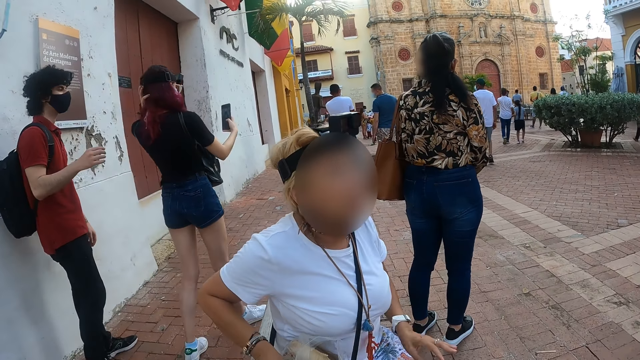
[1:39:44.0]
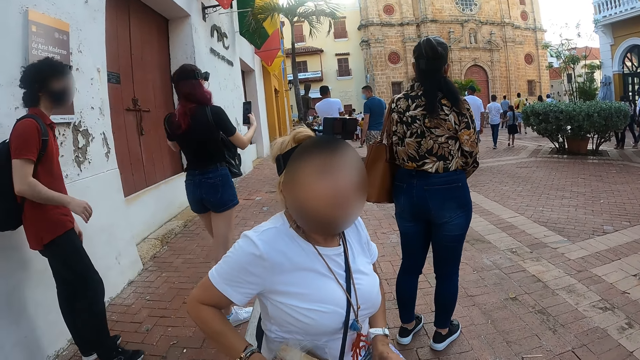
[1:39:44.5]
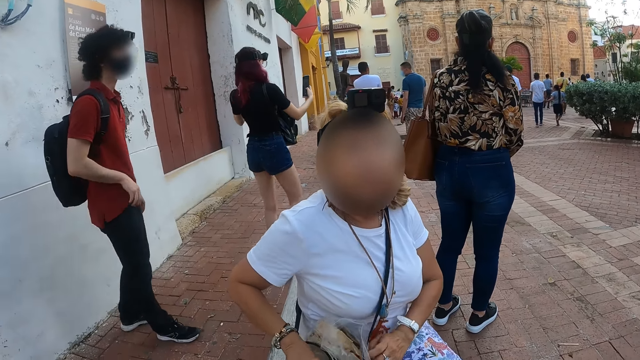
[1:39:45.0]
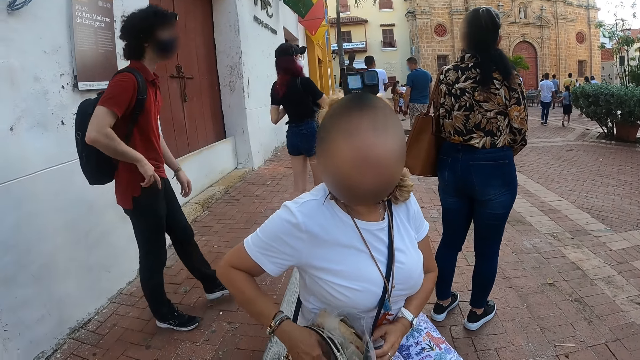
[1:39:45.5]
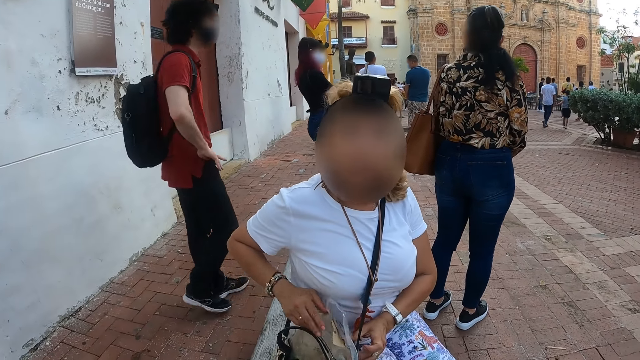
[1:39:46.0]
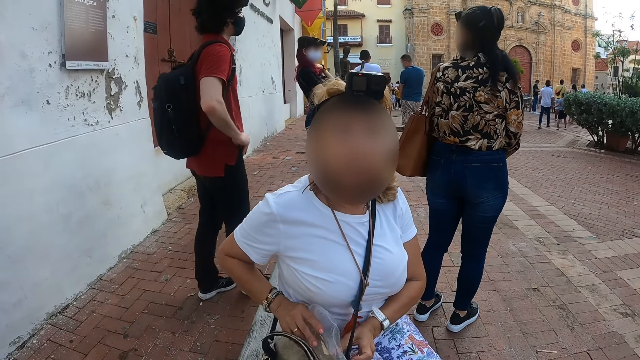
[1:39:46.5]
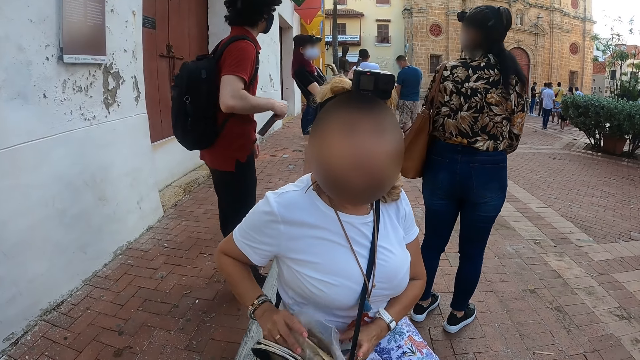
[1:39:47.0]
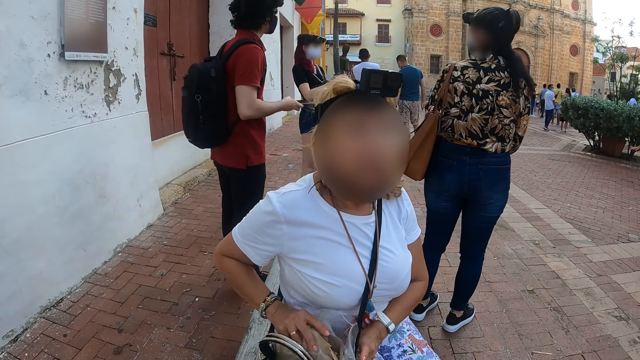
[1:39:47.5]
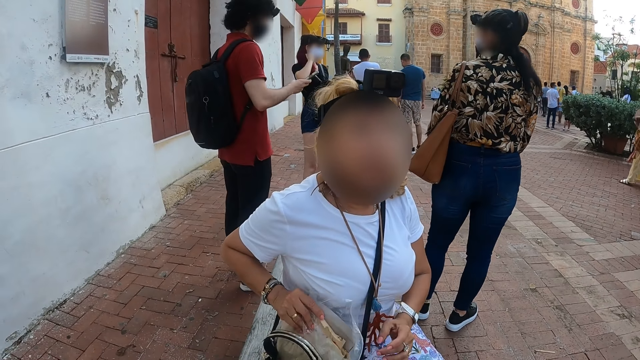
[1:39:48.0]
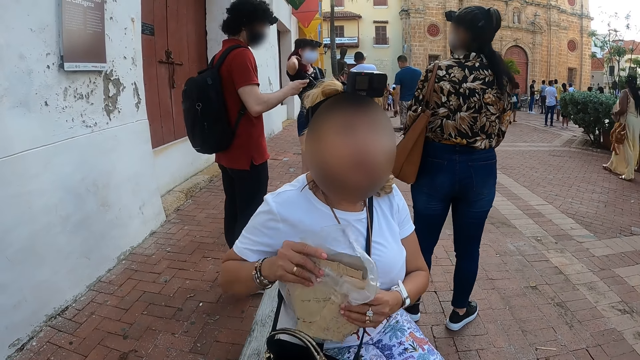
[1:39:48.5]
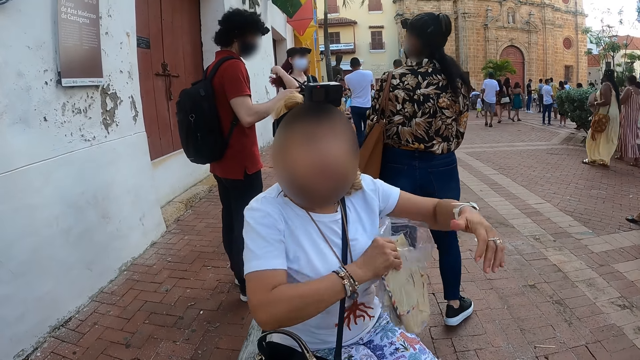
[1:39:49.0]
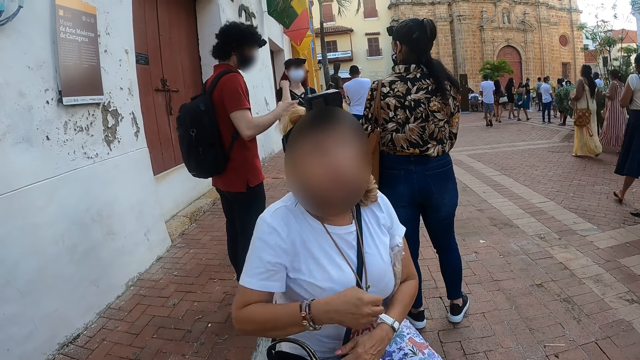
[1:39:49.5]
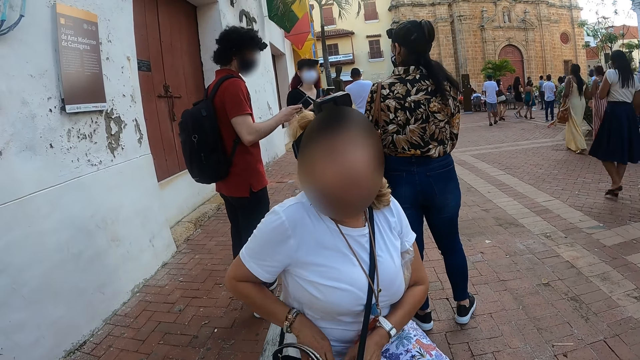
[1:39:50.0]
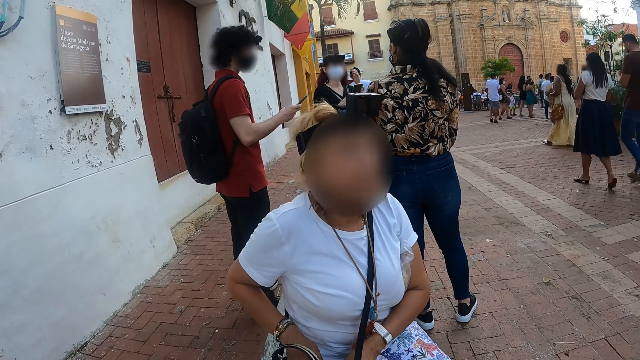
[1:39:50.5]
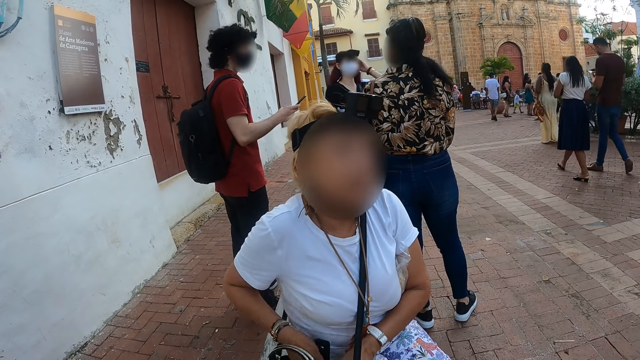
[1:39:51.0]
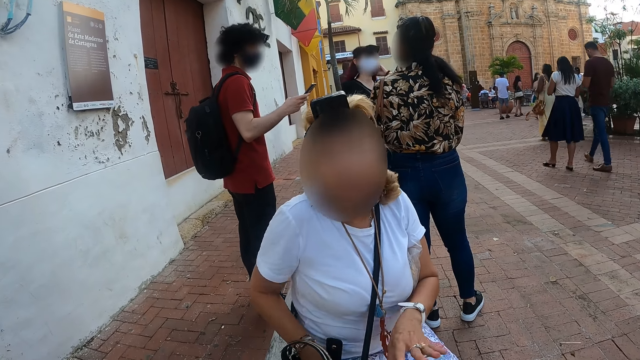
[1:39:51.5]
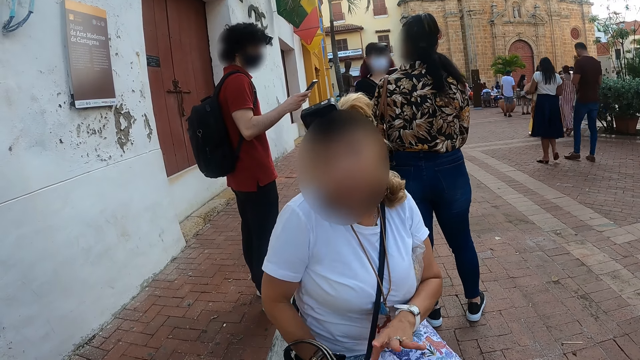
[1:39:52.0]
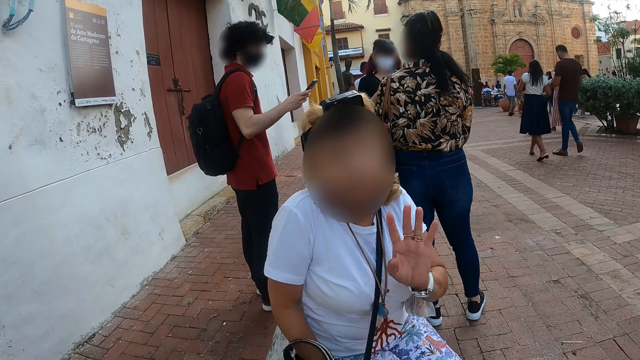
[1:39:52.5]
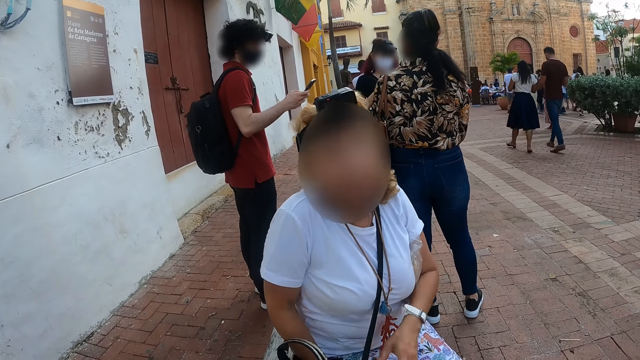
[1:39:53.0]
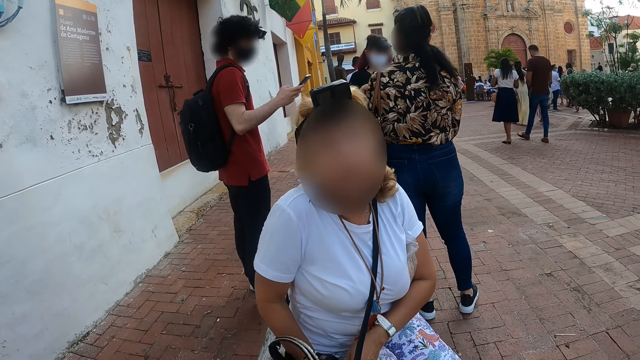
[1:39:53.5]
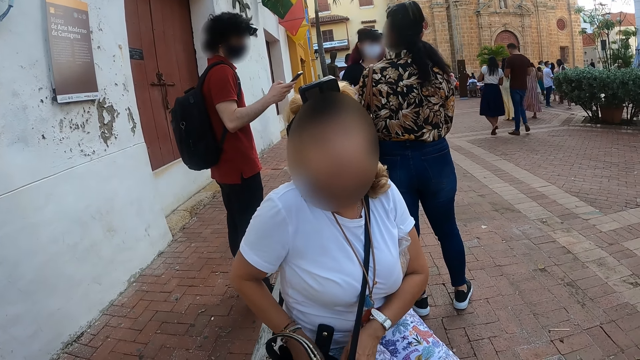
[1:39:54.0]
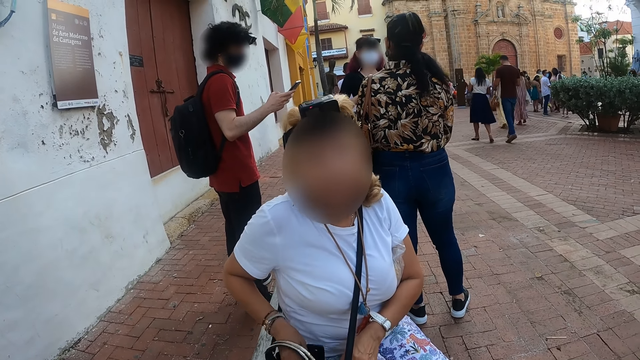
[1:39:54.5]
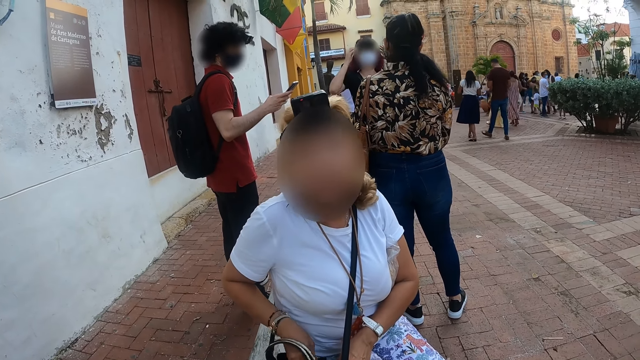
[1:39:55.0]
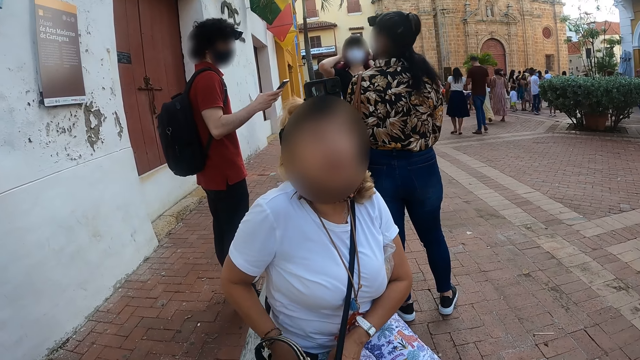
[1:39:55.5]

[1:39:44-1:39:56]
A person removes an envelope on the bag. The person removes something on the bag.

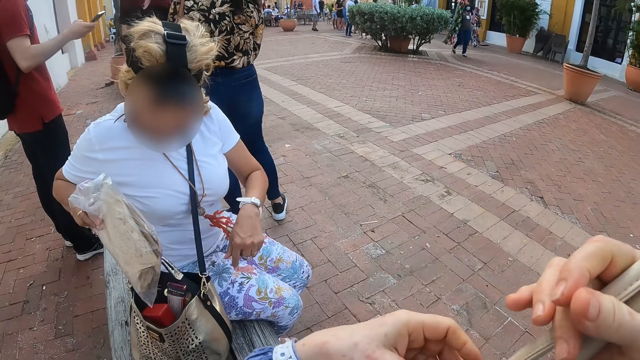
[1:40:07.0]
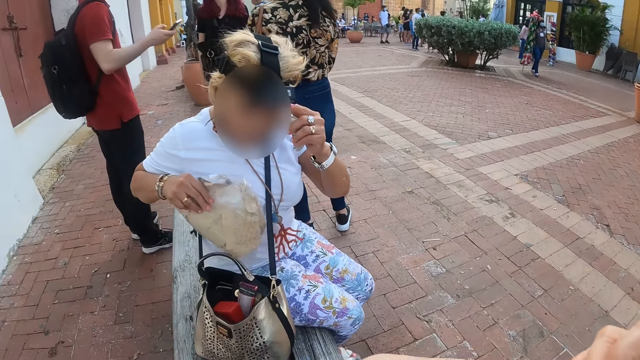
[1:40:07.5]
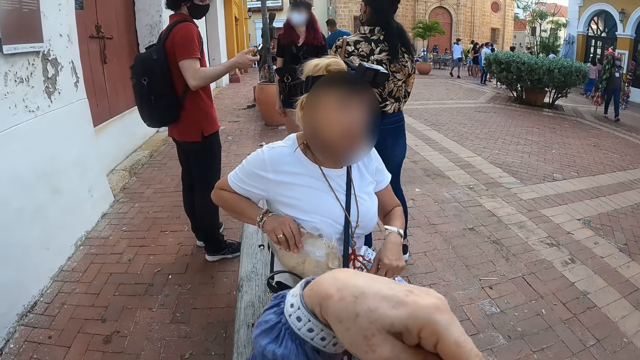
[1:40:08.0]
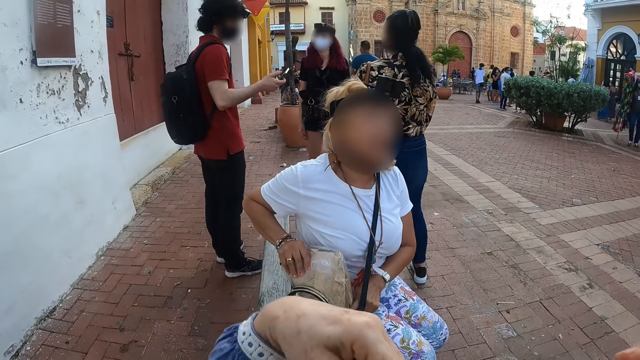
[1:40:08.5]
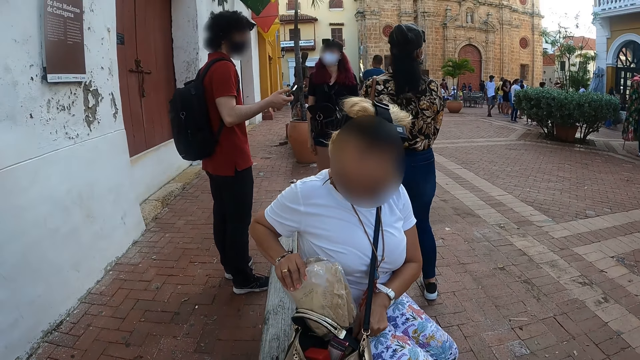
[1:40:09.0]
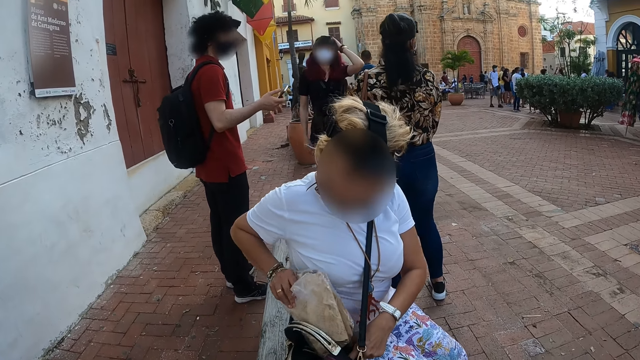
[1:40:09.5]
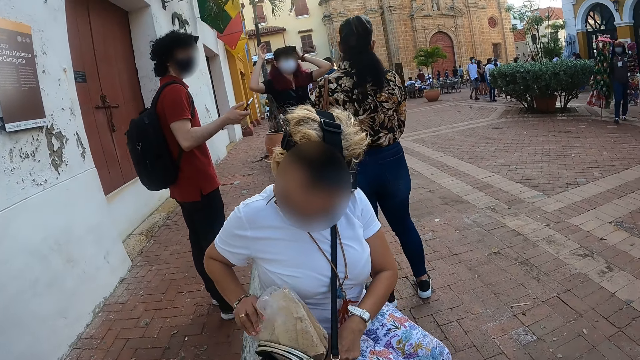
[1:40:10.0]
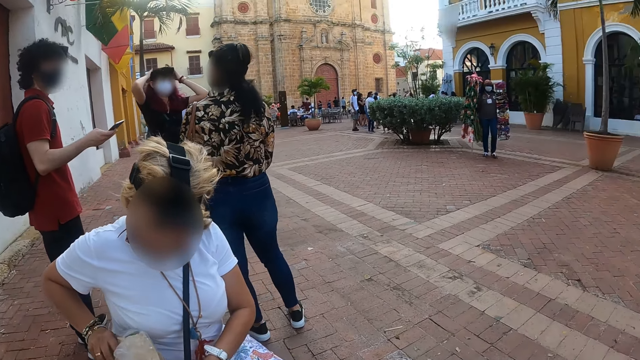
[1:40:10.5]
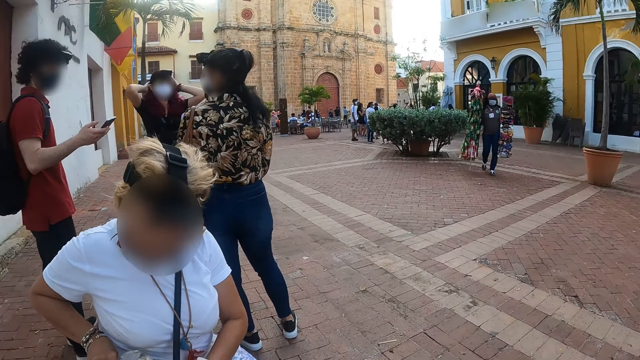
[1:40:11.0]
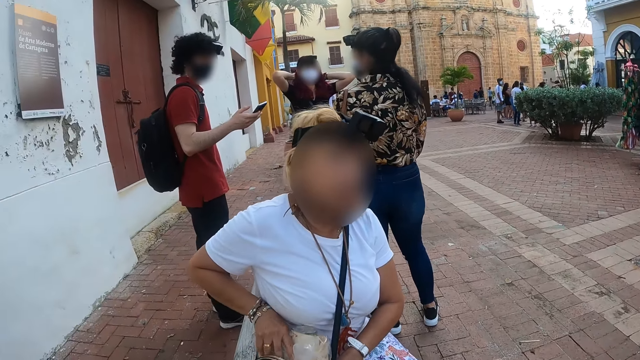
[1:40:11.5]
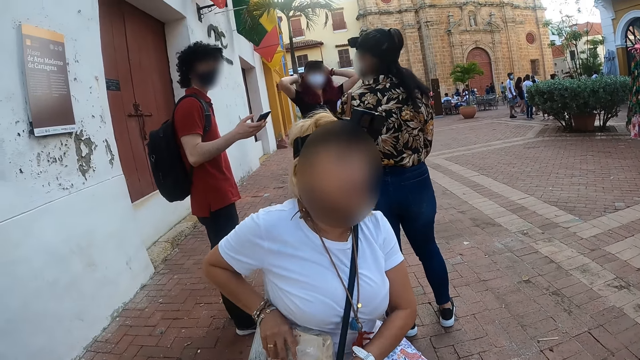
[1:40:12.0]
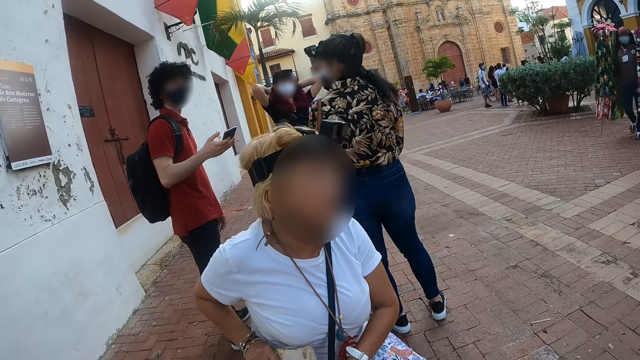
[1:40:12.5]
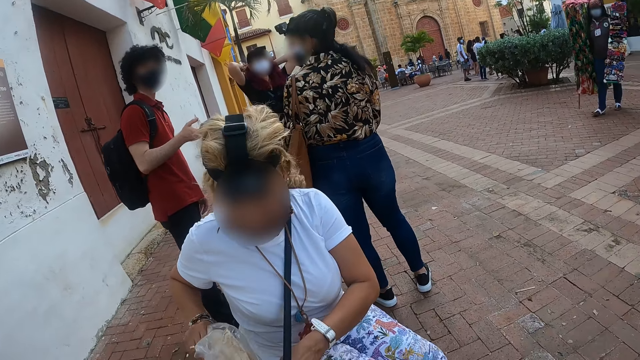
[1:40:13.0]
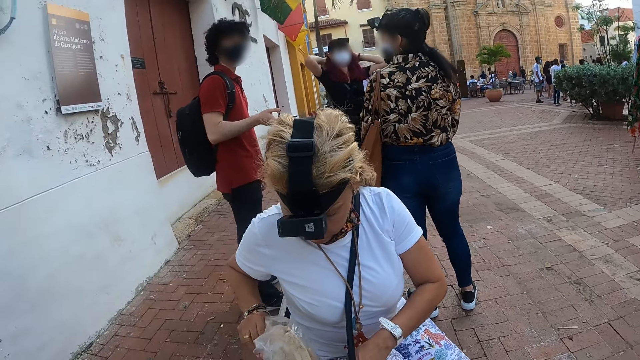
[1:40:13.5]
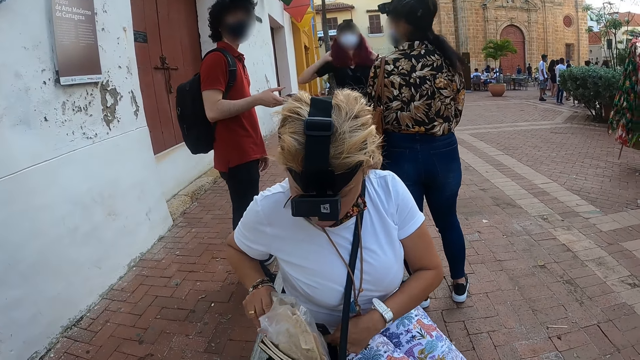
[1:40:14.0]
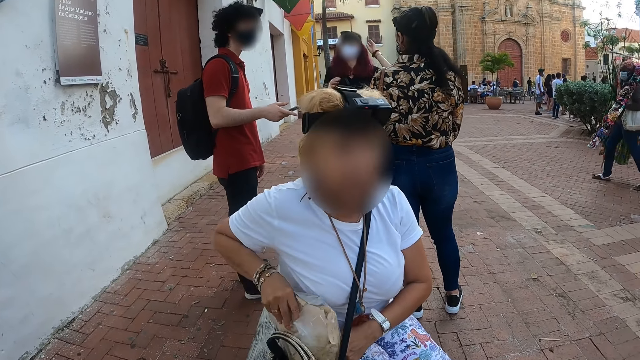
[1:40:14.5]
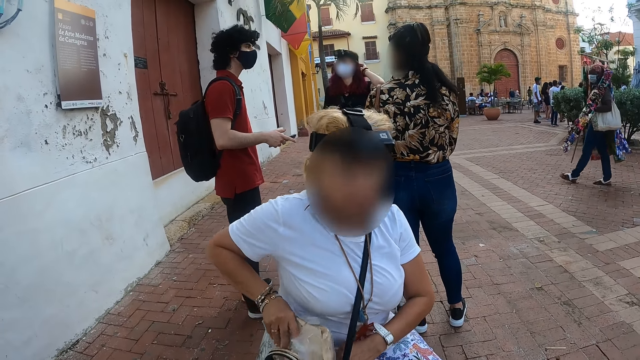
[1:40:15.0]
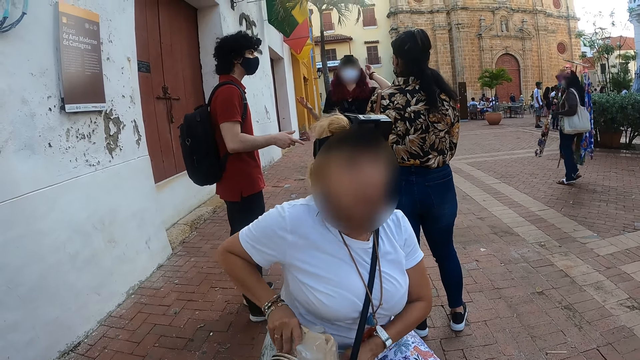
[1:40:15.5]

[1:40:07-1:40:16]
A person puts the envelope on the bag. The camera wearer moves hands. They look at the person.
